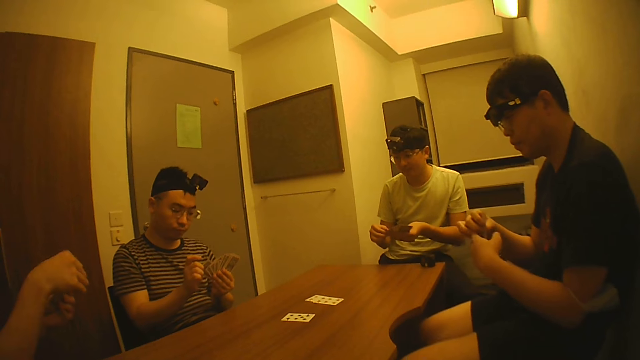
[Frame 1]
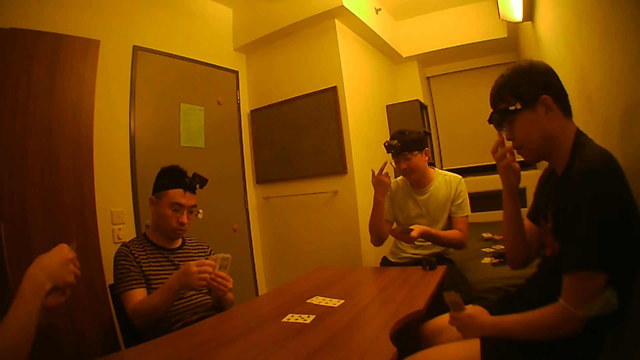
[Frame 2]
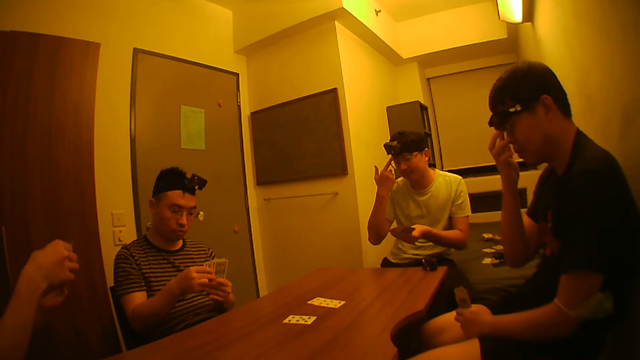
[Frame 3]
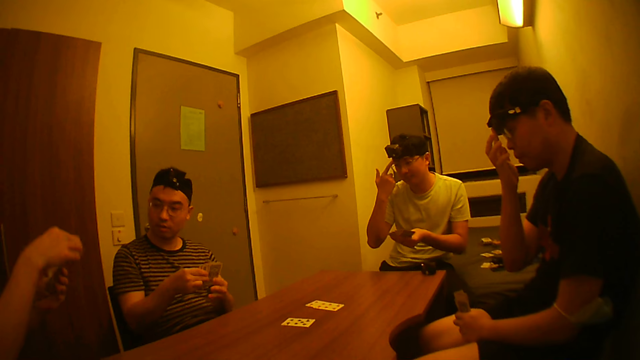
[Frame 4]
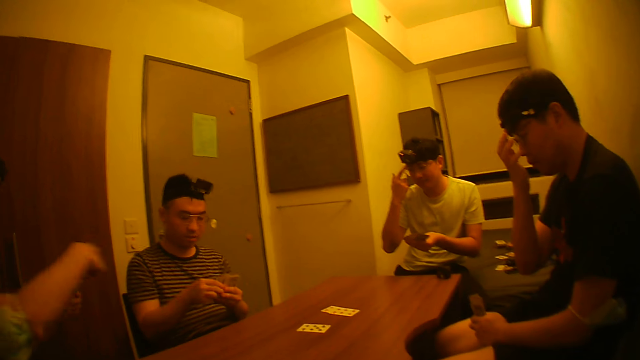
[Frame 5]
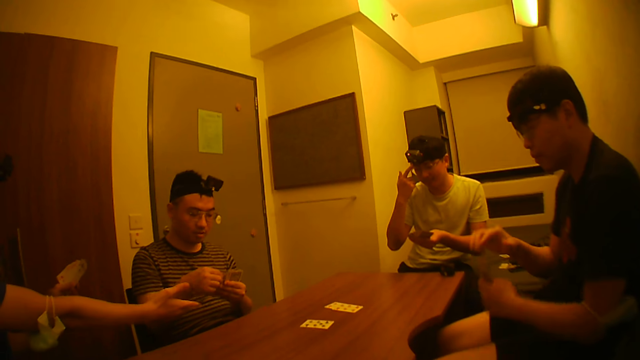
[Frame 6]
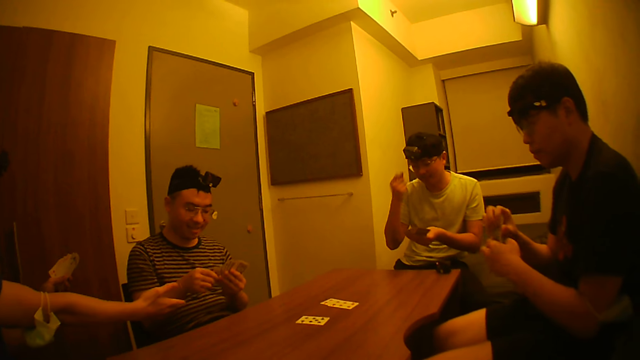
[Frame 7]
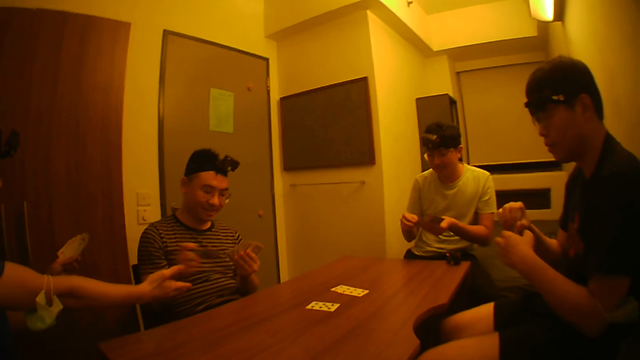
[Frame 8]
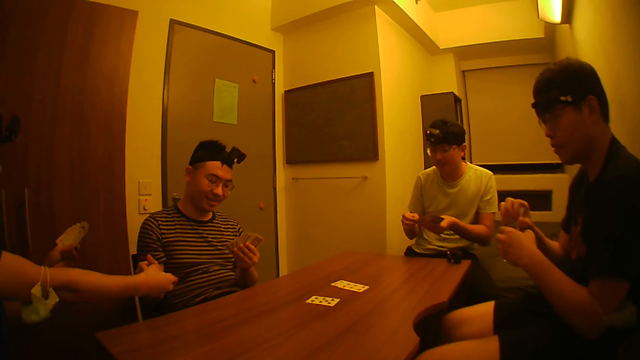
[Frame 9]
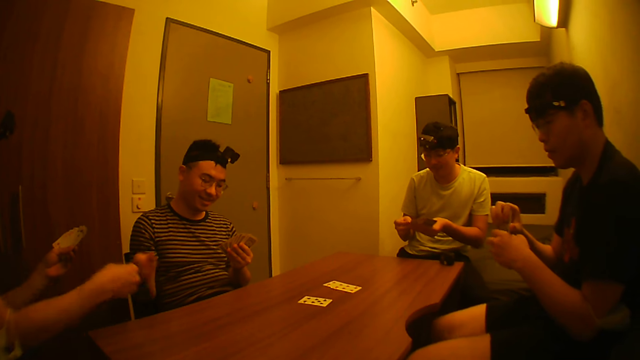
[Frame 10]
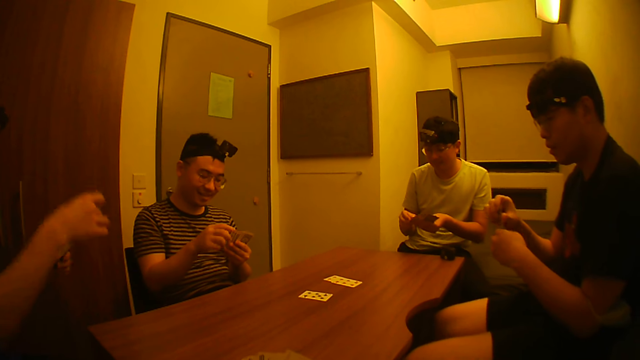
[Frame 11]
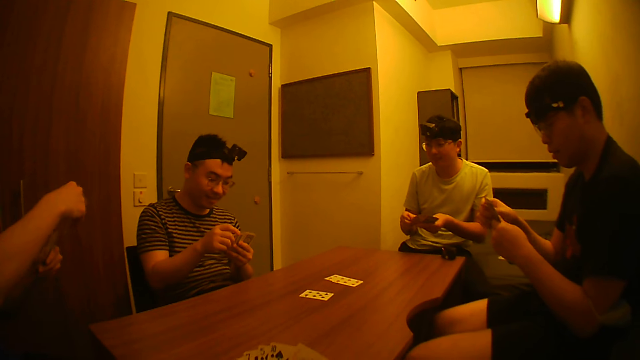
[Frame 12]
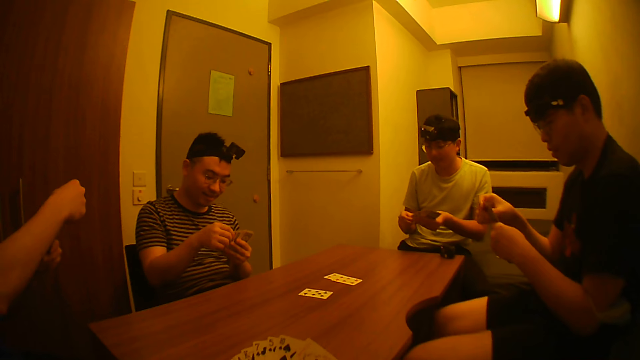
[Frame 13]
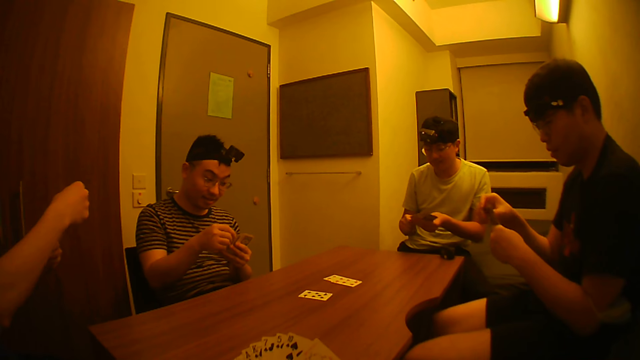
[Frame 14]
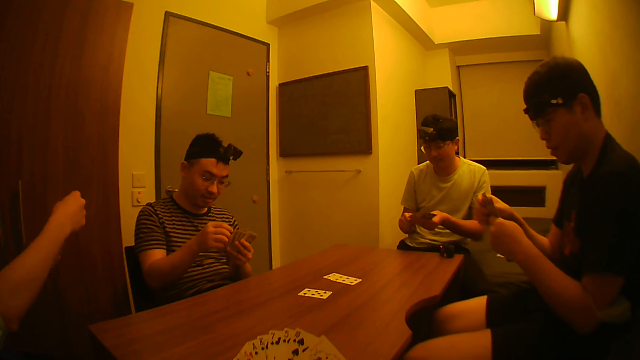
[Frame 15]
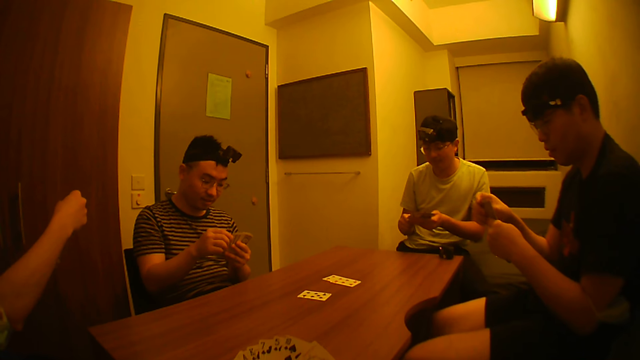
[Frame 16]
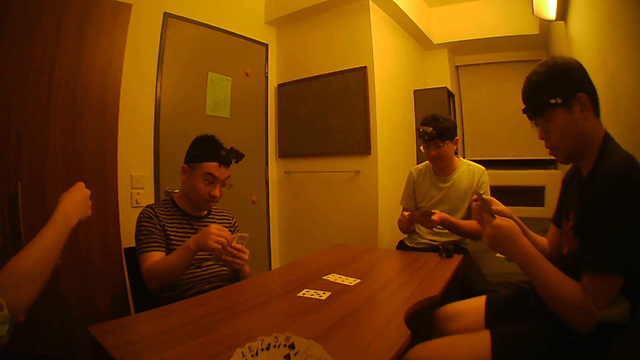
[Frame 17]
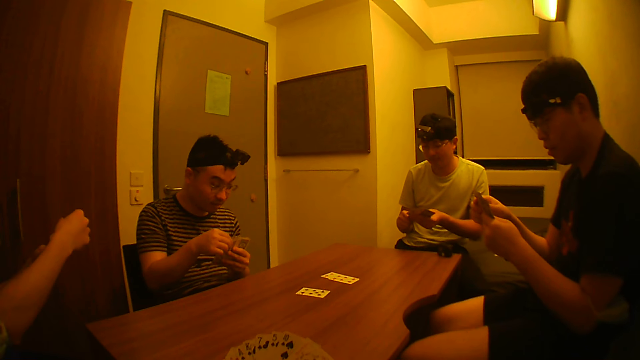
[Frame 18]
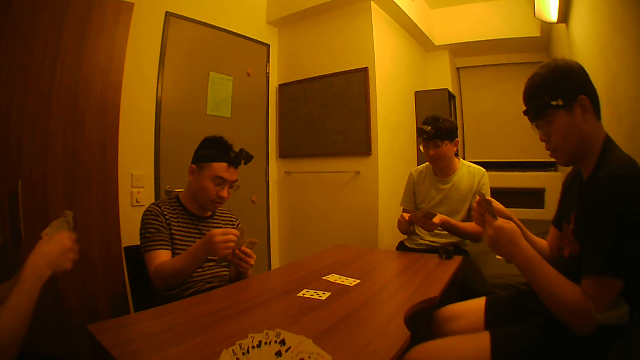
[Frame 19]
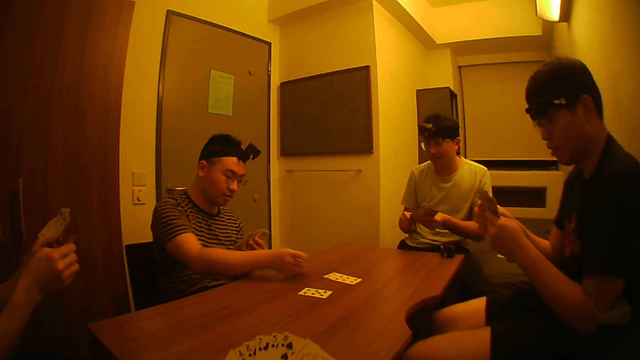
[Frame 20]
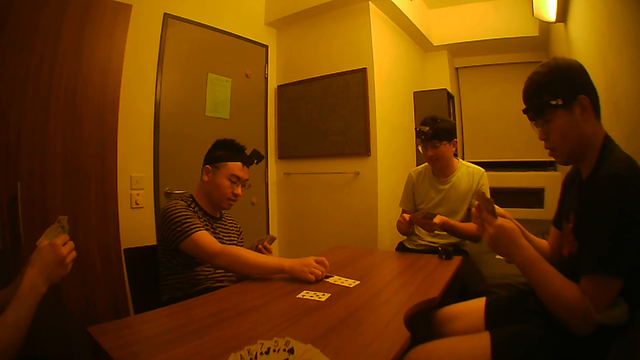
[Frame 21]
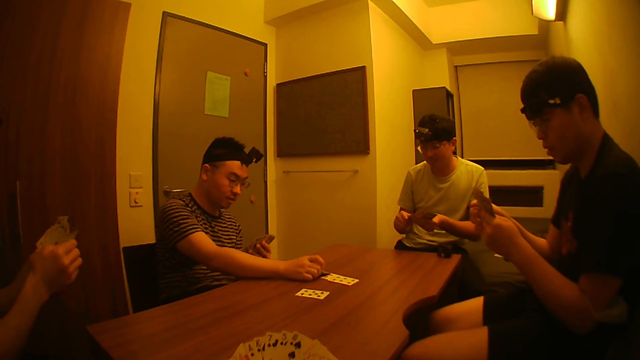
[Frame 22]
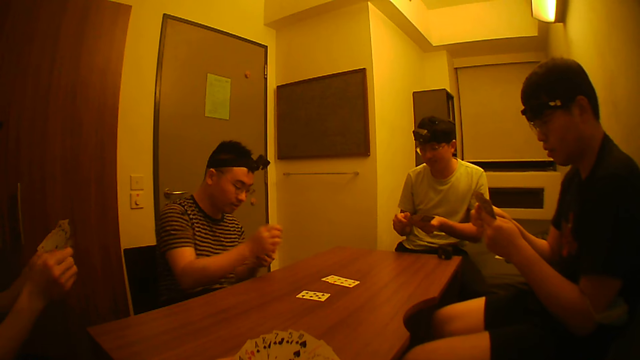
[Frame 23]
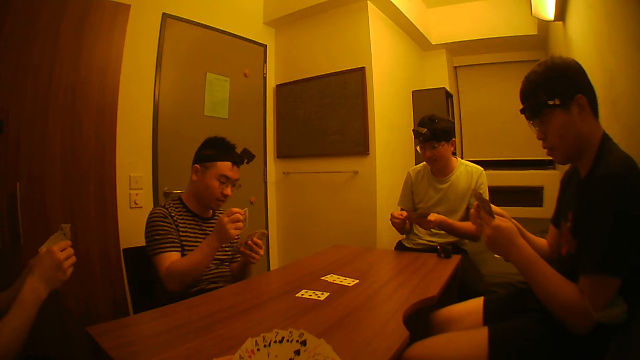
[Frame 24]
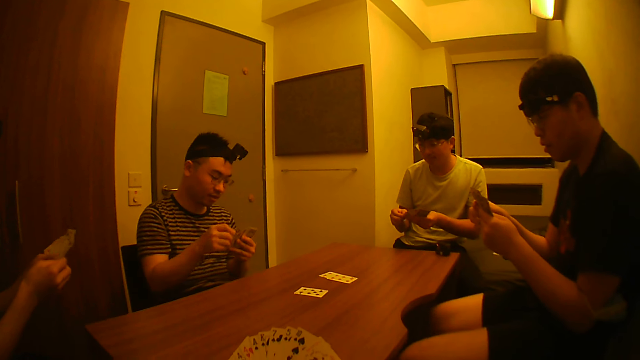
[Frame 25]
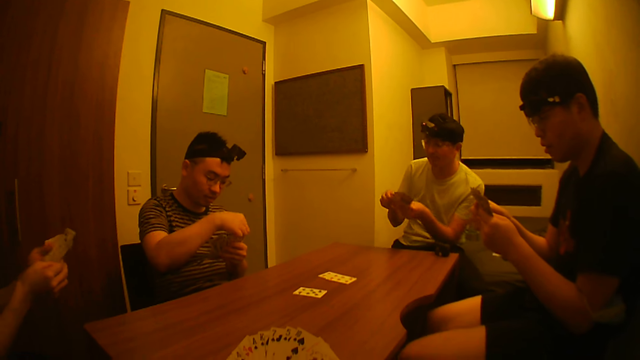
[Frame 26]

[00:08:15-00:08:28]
A man touches his face with his right hand. Another man touches his face with his right hand. The camera wearer stretches his hand. A third man gives a card to the camera wearer. Another man gestures with his right hand. Another man shuffles cards. The third man places the card on the table.

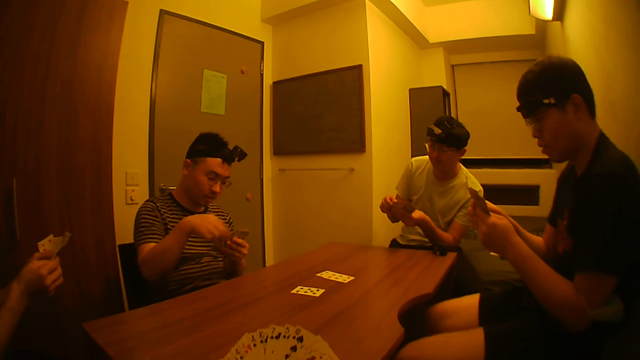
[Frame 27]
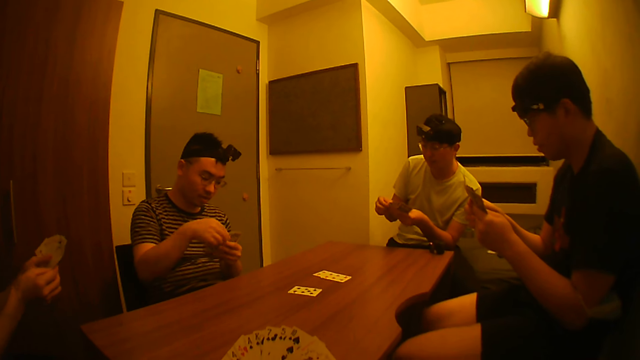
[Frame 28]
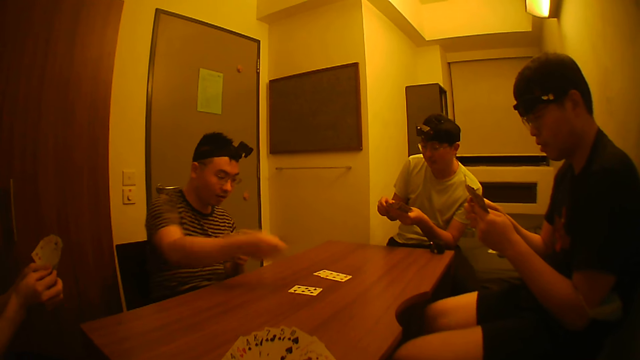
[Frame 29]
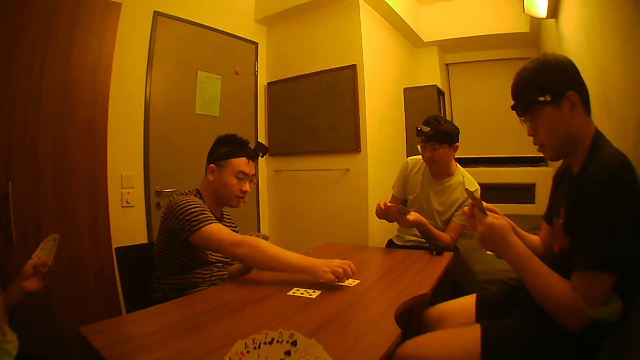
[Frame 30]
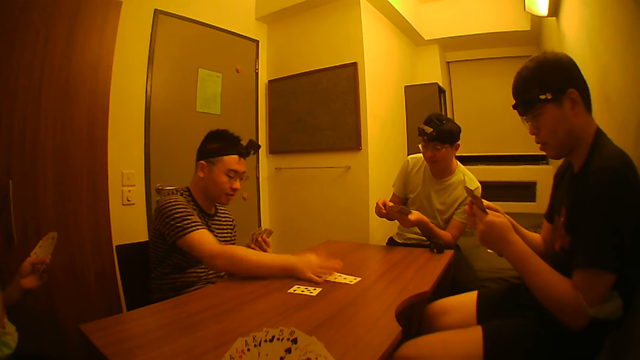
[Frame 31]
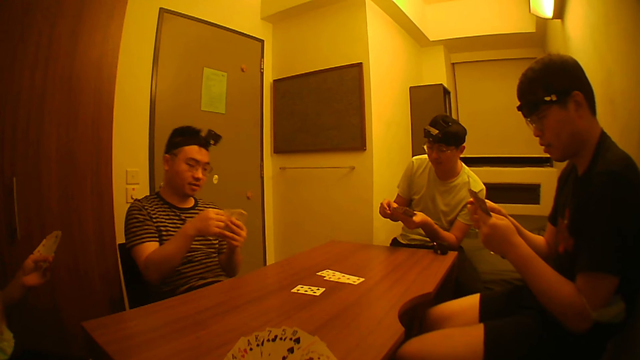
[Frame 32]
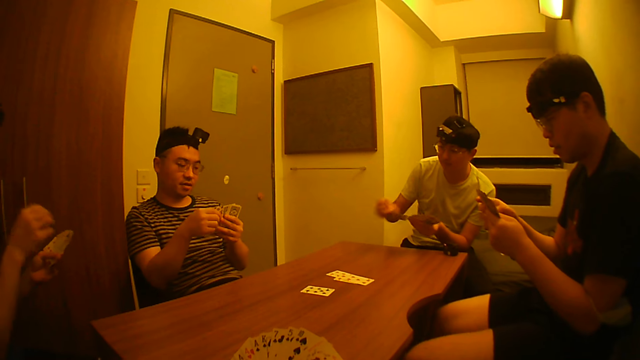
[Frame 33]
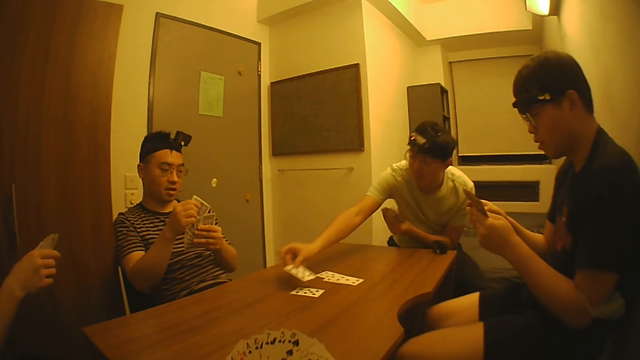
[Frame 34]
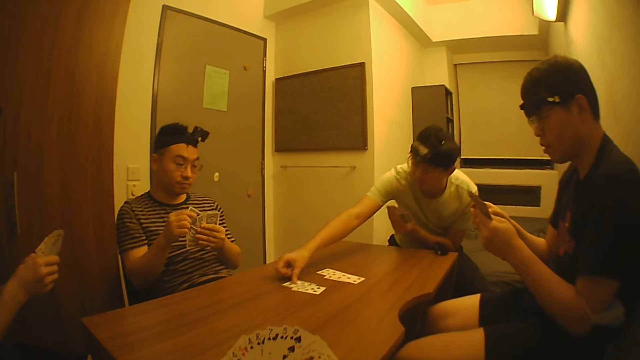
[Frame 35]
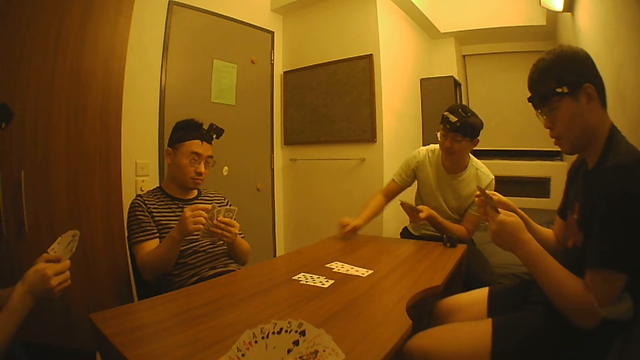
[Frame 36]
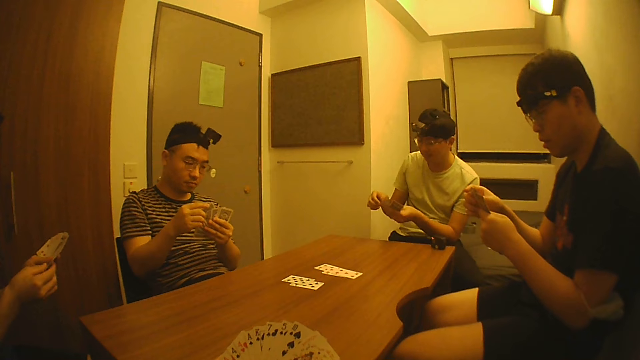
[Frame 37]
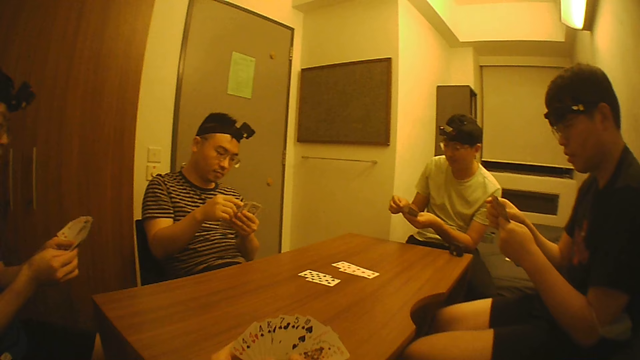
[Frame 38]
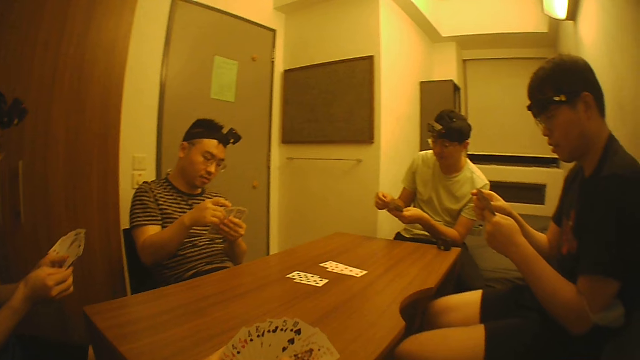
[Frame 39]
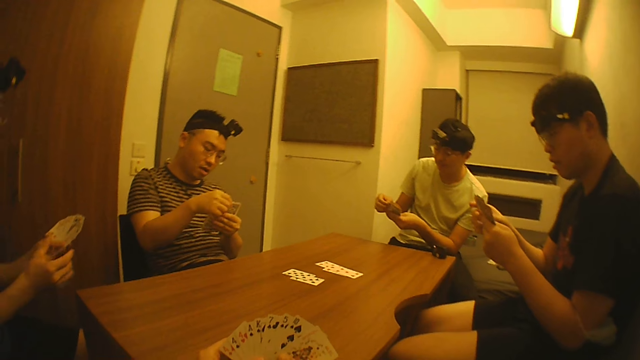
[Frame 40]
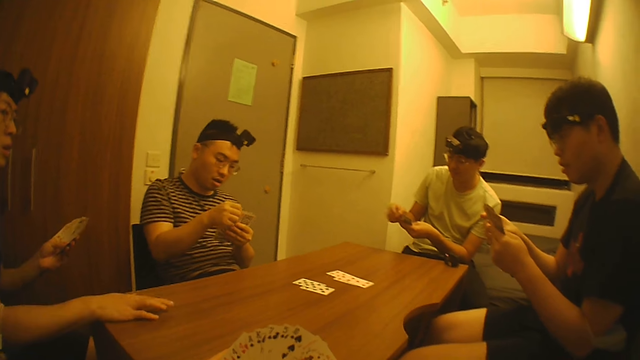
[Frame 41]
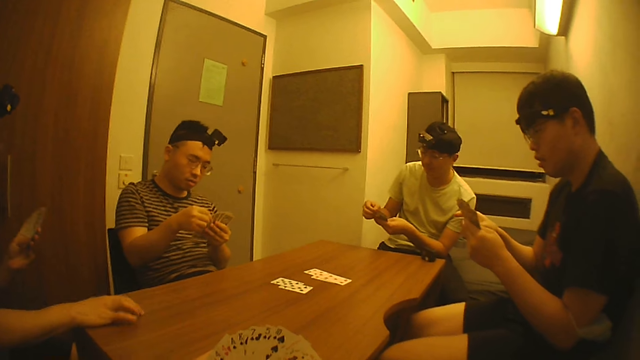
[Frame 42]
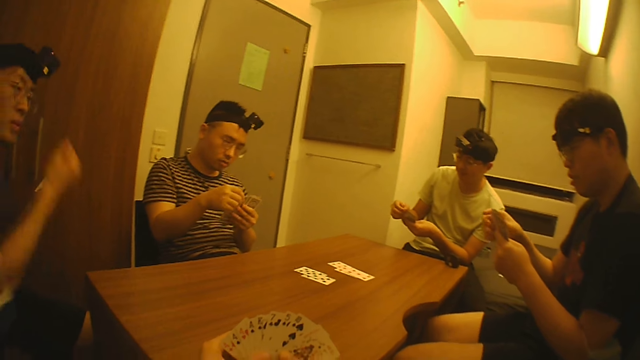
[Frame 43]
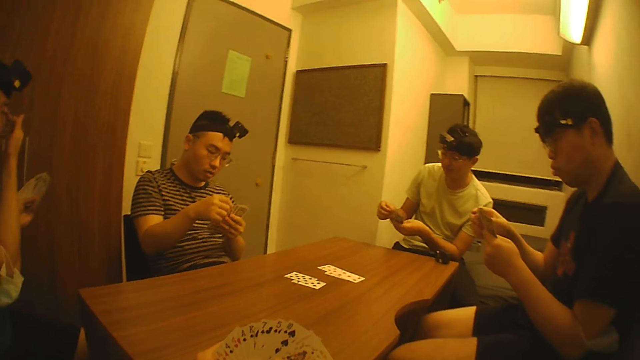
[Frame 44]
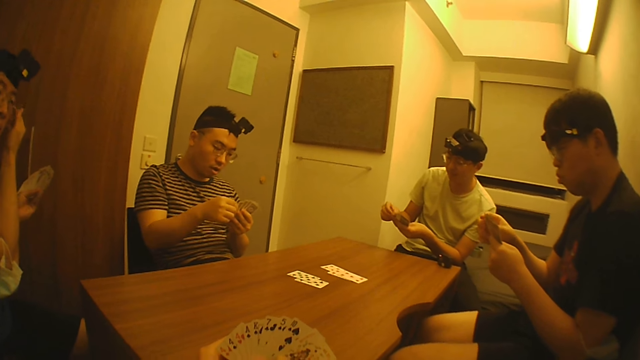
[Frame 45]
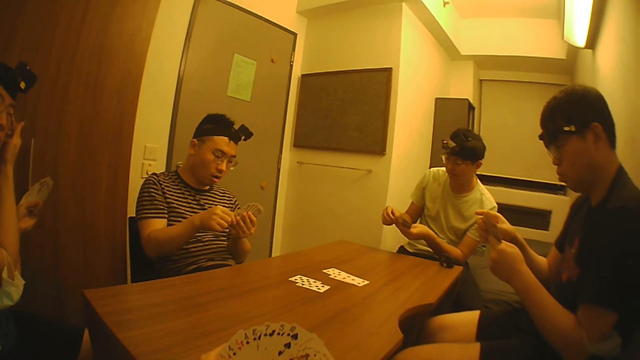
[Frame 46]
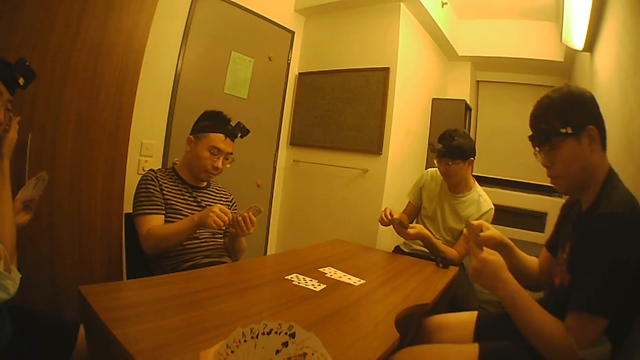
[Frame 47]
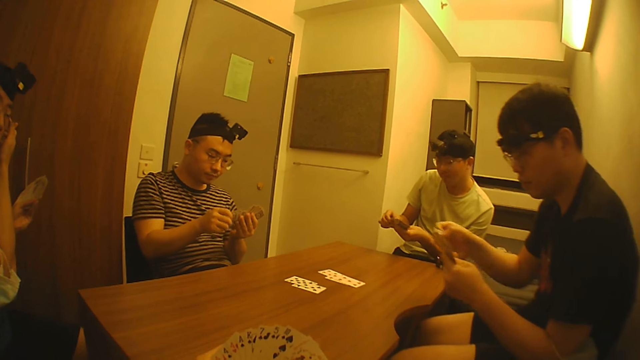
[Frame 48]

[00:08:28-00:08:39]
A man puts another card on the table with his right hand. Another man shuffles cards with his hands, puts another card on the table with his right hand, and shuffles cards. The camera wearer places a card on the table. A third man taps his fingers on the table and touches his face with his right hand. The camera wearer touches his forehead.
